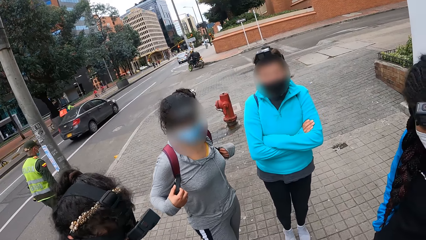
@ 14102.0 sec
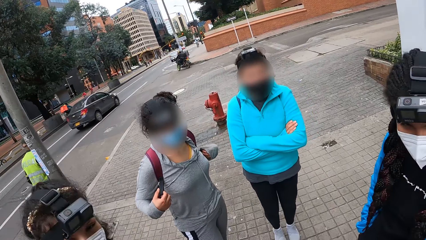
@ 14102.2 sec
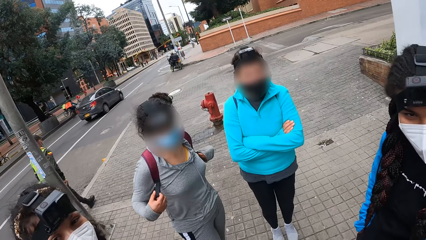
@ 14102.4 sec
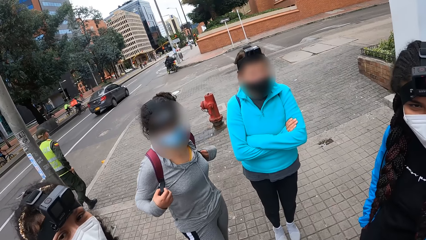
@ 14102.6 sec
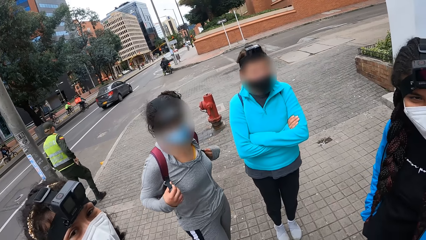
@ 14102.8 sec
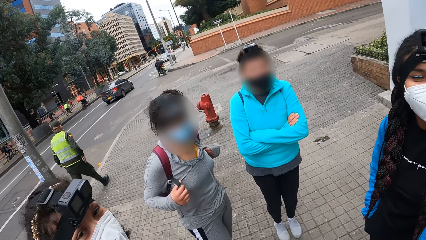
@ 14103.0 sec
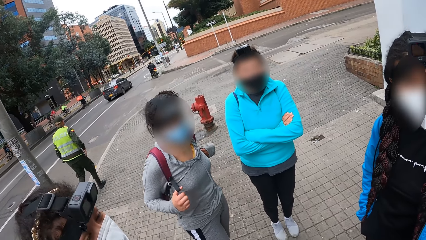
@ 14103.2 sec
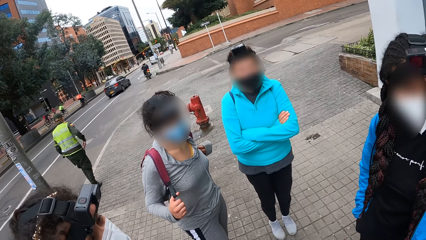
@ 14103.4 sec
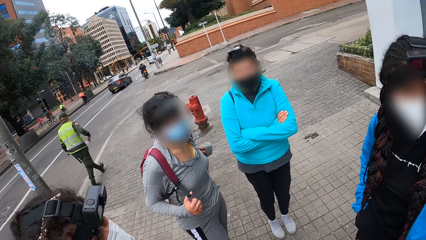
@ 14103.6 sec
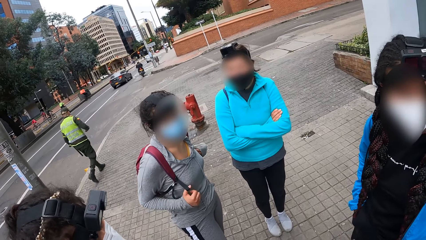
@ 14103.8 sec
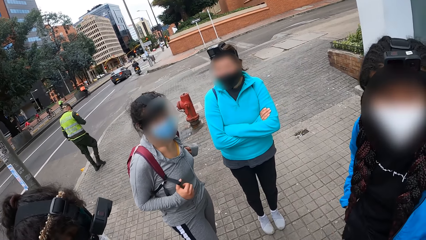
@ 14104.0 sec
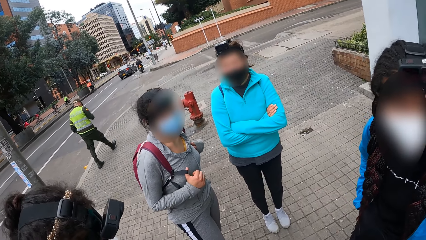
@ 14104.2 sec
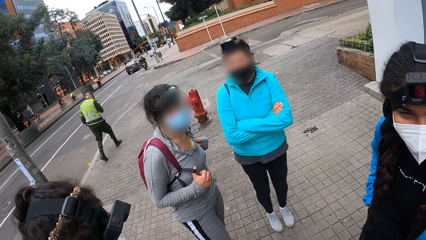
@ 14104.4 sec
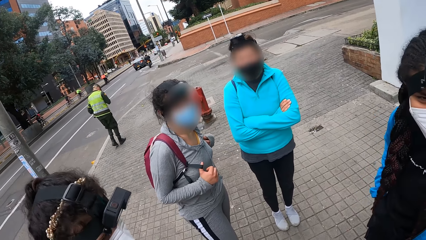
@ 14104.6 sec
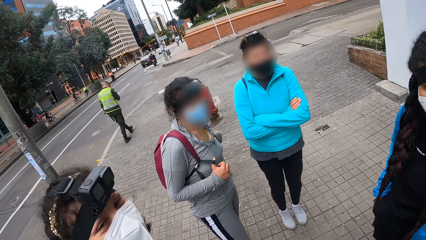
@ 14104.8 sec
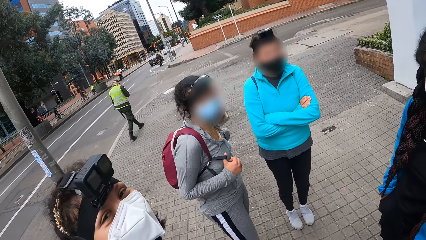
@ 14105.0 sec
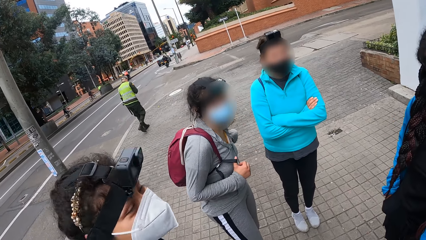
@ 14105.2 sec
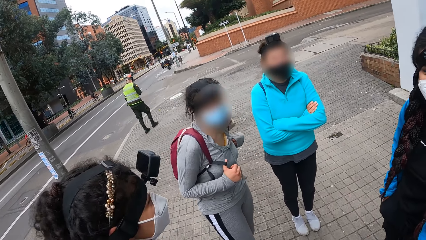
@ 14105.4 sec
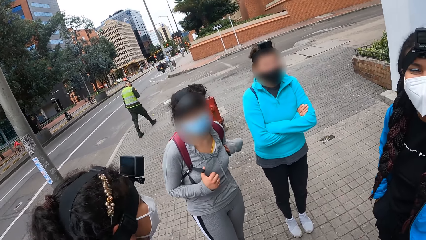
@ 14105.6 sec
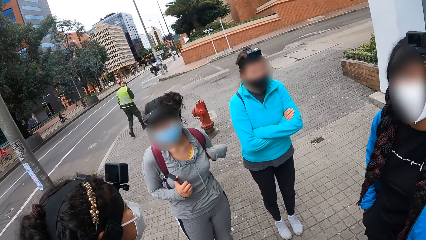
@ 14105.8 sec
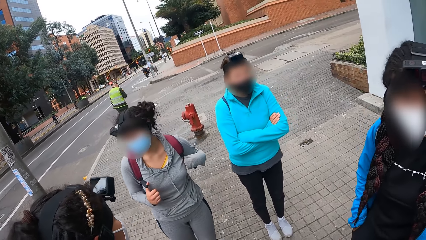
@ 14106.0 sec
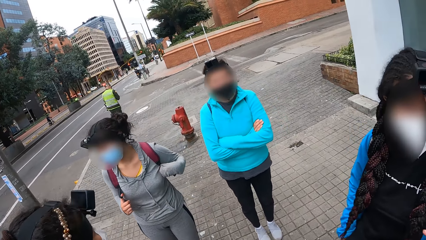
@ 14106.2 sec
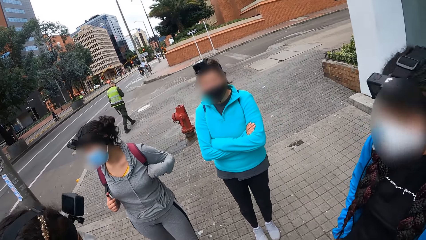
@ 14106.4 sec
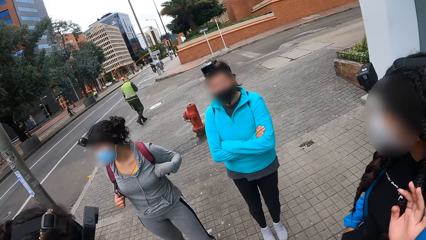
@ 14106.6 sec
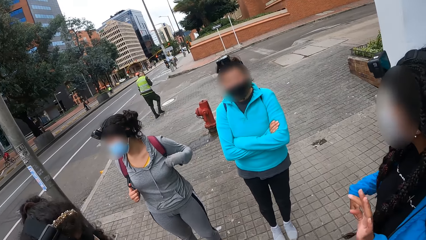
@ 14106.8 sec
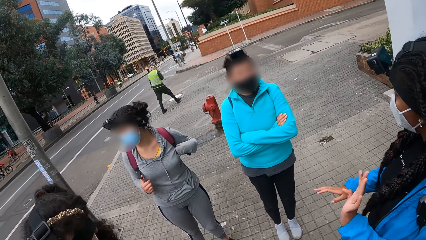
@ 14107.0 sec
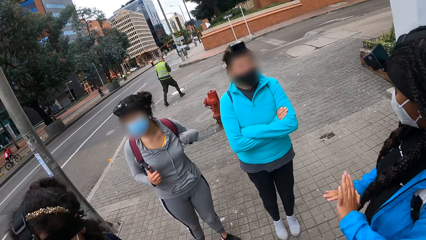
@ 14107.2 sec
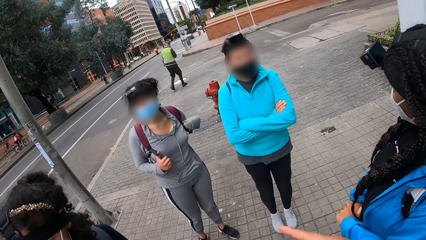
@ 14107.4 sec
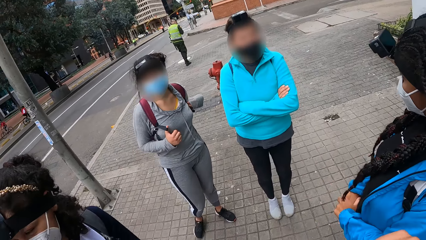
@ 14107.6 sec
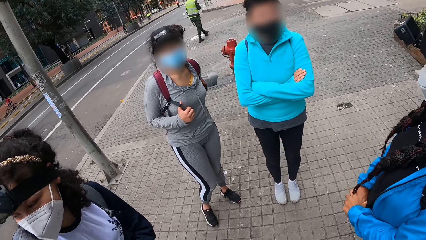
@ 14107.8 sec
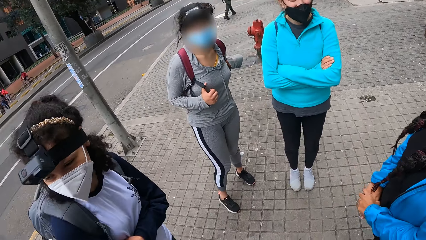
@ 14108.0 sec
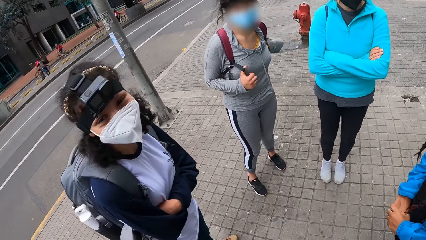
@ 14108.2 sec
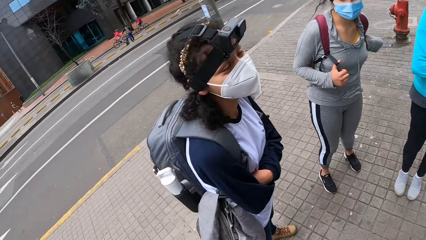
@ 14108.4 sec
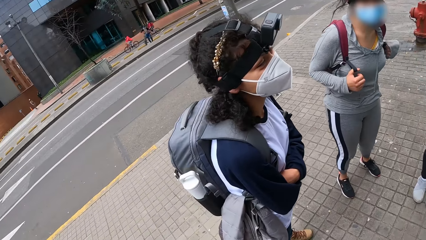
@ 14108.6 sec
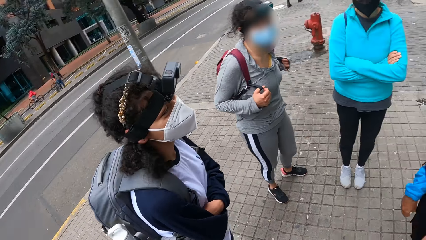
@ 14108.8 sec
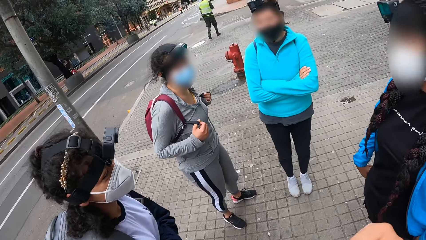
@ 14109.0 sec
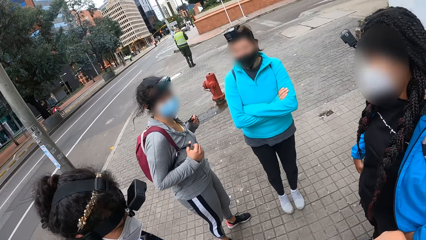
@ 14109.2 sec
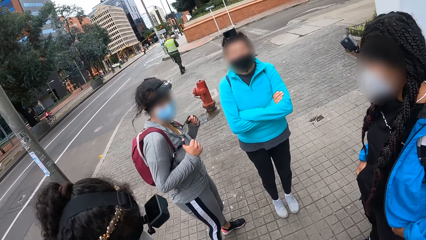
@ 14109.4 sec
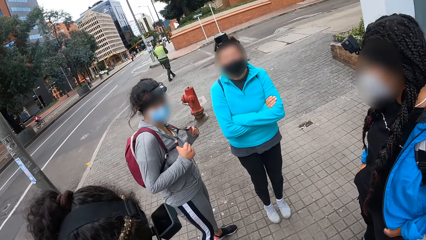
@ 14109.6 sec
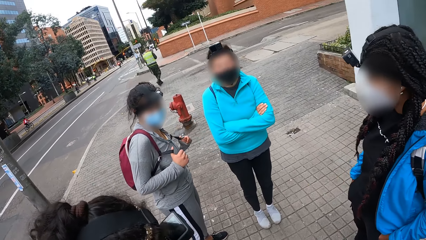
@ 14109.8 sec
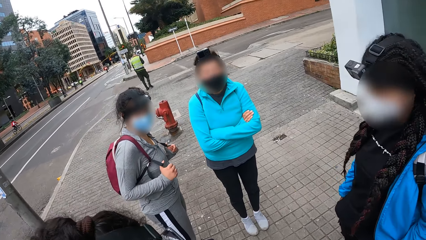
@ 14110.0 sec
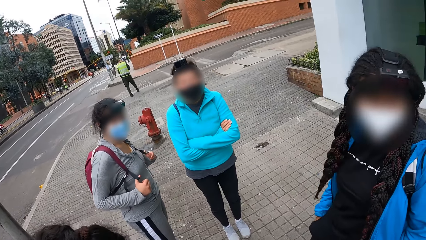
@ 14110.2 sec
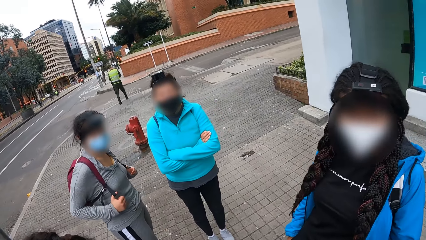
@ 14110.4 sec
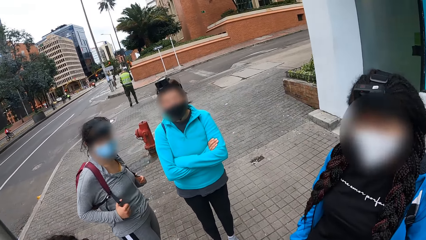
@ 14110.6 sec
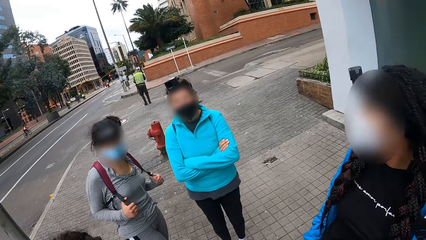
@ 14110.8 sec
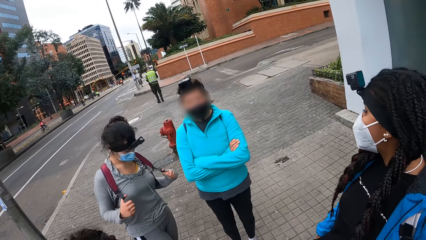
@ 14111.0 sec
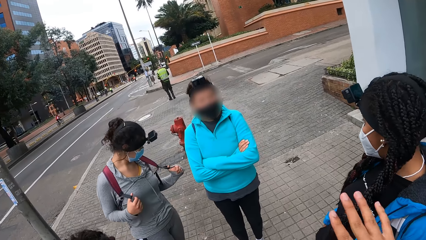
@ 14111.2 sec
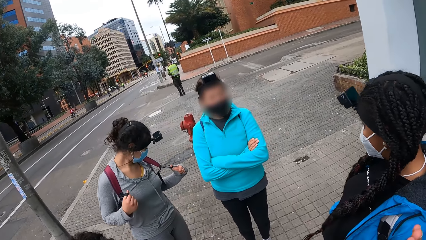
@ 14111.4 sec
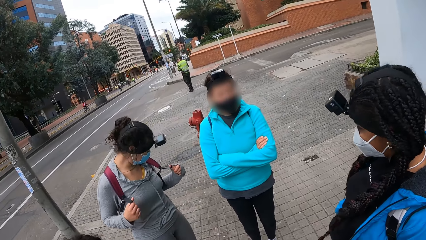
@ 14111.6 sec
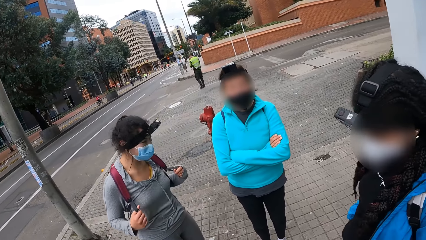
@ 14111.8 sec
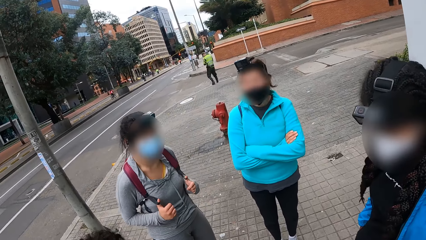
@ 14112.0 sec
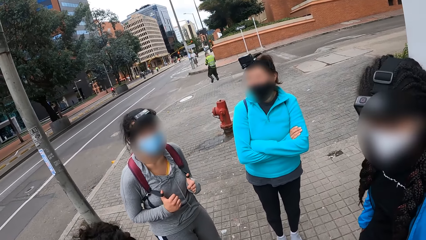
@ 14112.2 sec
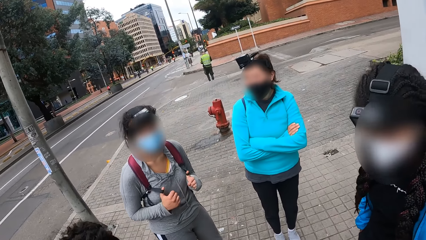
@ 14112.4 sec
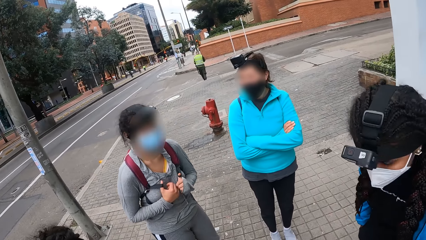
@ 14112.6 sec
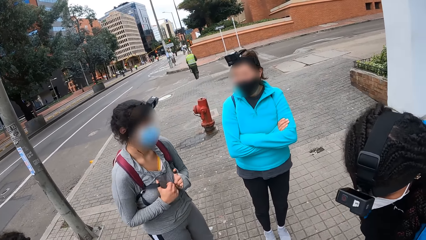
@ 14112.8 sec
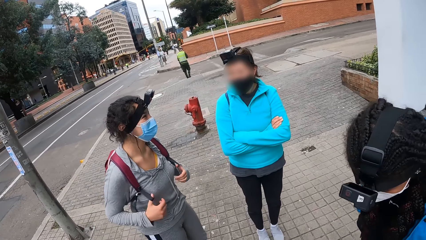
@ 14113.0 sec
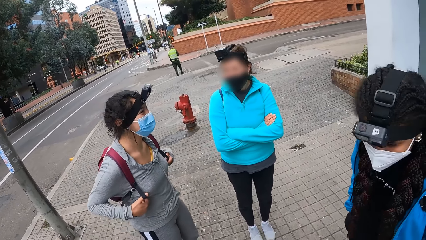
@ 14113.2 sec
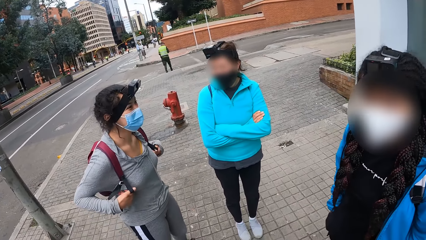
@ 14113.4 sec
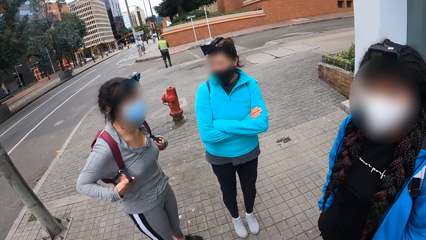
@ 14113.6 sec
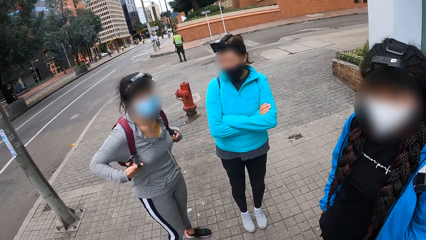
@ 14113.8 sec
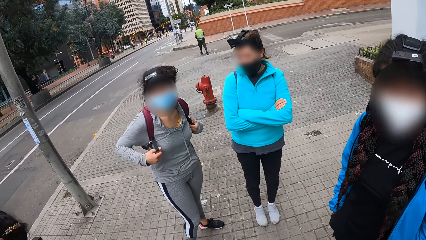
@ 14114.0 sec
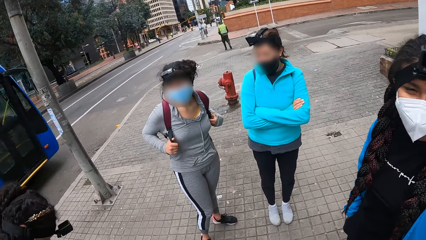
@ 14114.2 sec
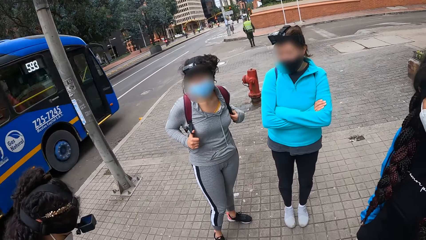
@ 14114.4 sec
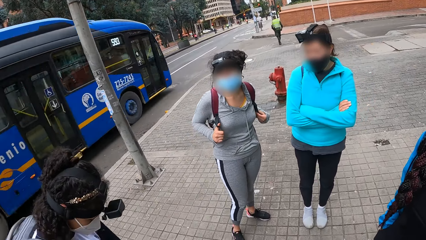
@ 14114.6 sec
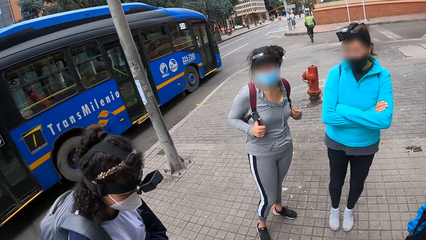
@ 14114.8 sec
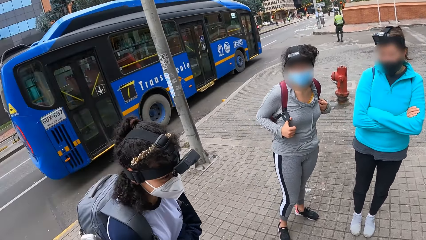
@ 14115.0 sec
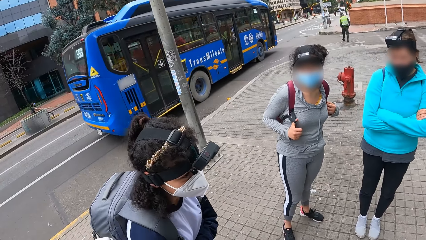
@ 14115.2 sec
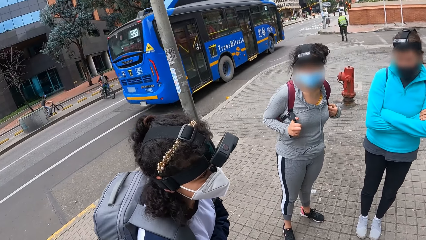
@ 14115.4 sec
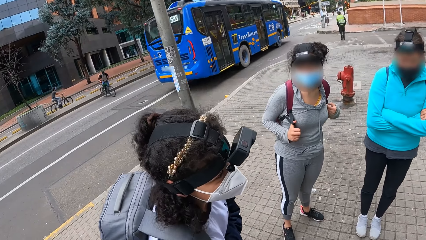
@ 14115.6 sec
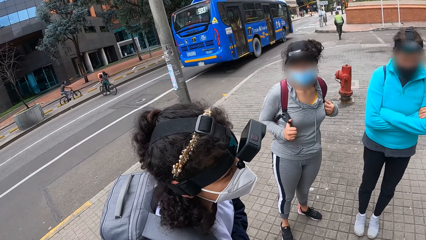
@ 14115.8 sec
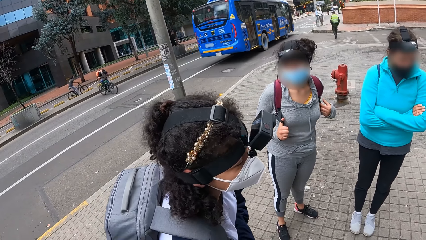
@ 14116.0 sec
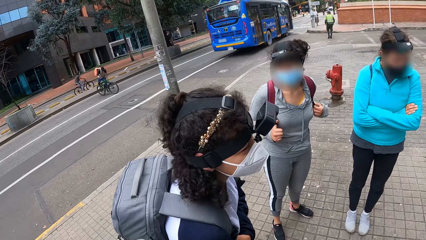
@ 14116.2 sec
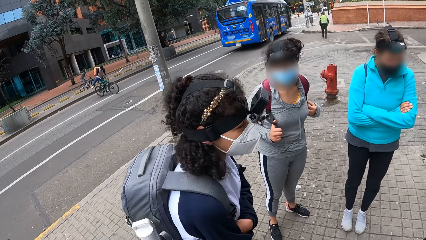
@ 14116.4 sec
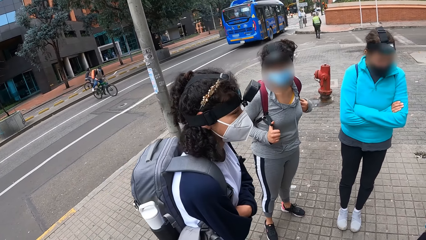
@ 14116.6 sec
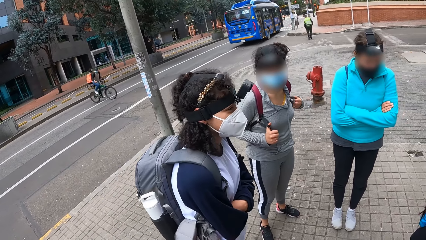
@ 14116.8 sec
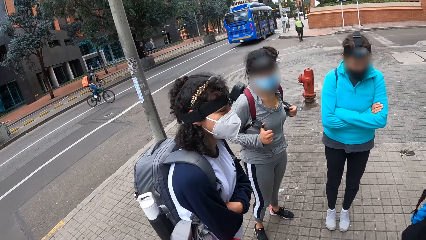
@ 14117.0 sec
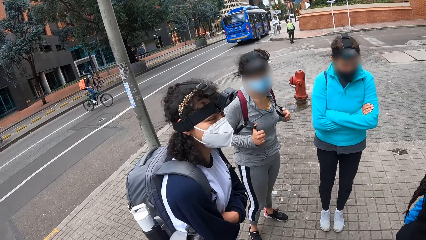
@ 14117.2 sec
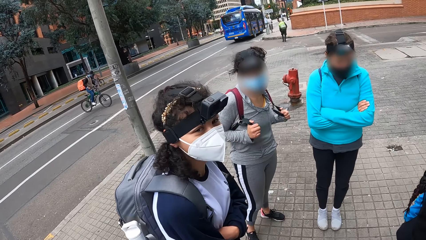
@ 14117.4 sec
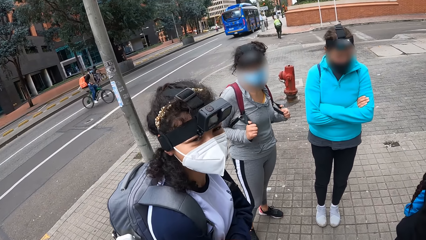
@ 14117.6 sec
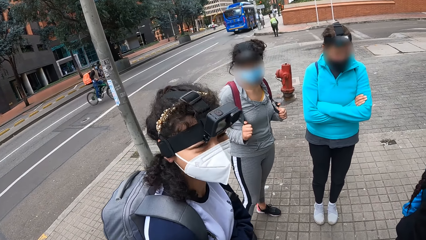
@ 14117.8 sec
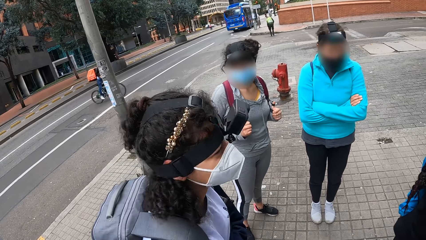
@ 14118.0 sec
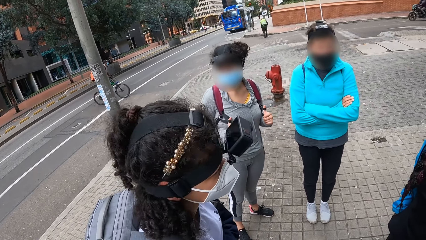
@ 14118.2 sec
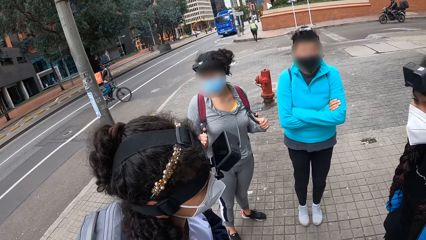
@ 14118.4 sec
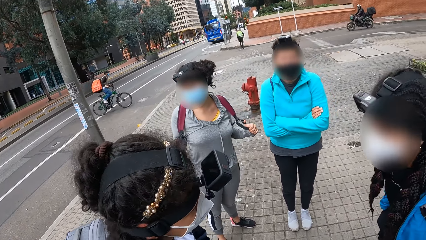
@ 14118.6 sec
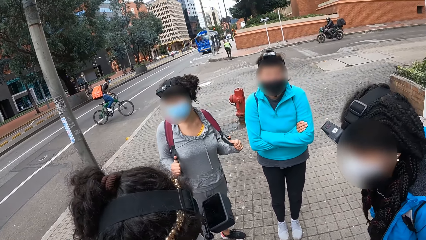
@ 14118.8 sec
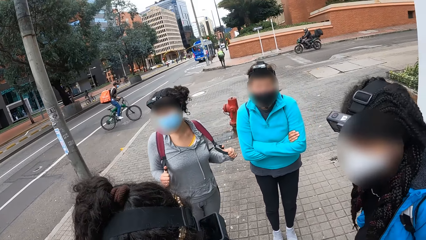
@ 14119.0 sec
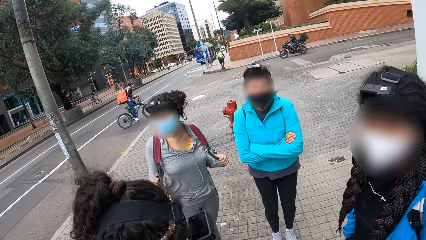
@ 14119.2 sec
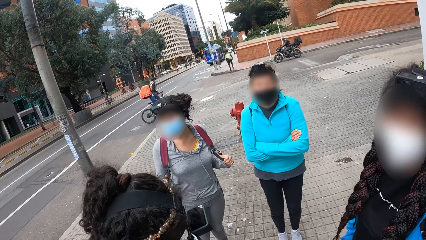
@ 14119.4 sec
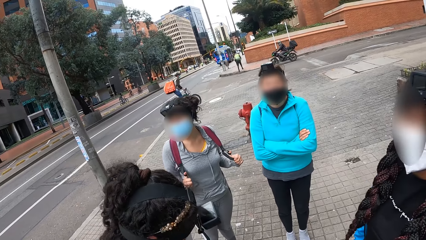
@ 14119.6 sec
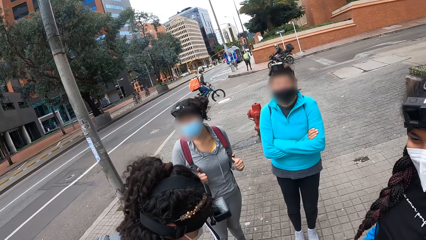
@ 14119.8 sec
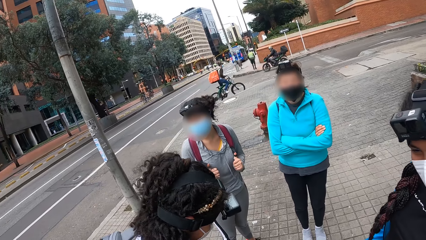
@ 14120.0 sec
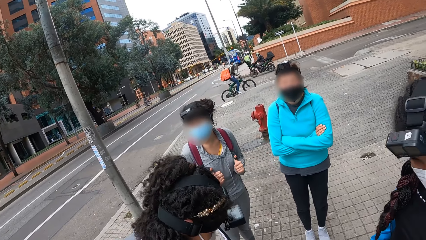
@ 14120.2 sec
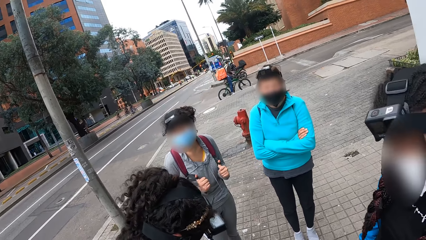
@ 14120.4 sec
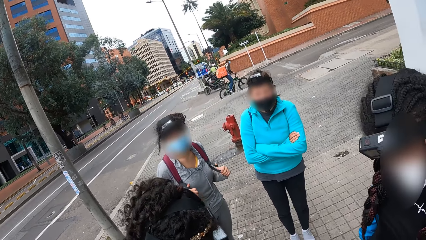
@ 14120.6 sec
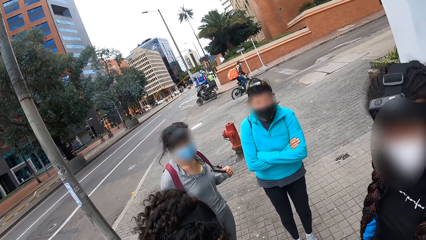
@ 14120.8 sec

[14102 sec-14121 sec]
The camera wearer looks at the colleagues. They move a hand. They look at a woman. The woman moves beside the camera wearer. Another woman converses to the camera wearer.
